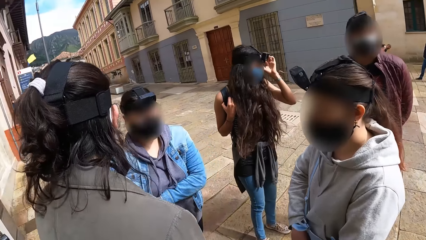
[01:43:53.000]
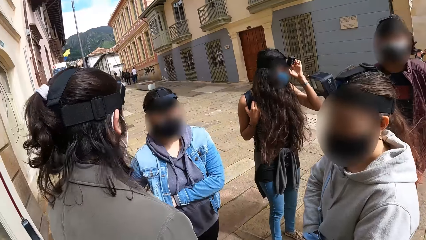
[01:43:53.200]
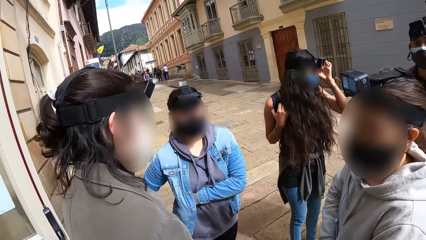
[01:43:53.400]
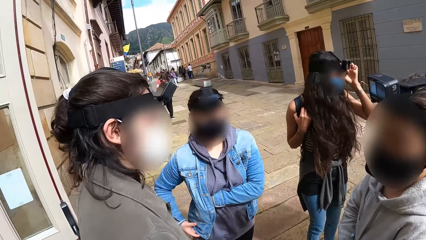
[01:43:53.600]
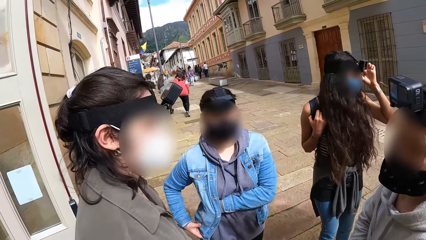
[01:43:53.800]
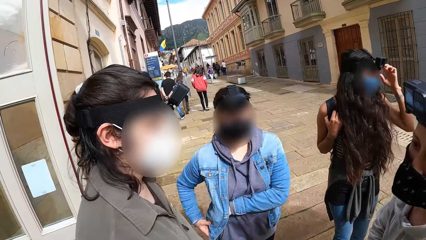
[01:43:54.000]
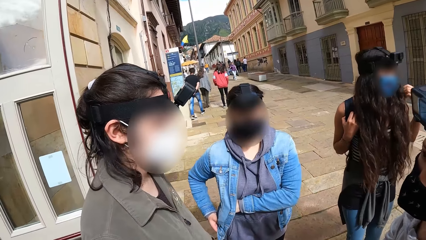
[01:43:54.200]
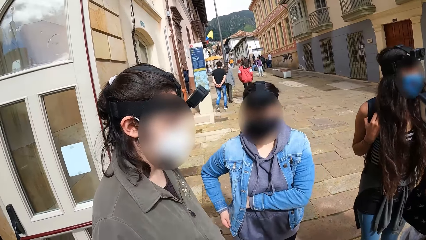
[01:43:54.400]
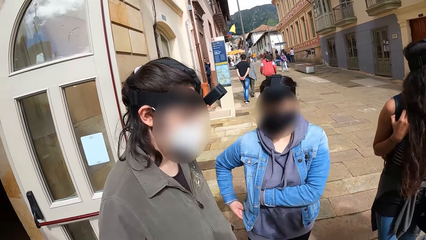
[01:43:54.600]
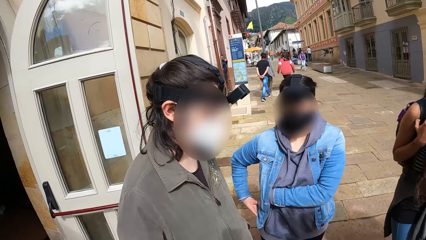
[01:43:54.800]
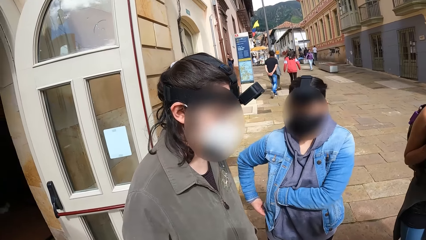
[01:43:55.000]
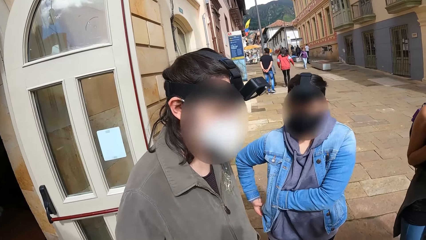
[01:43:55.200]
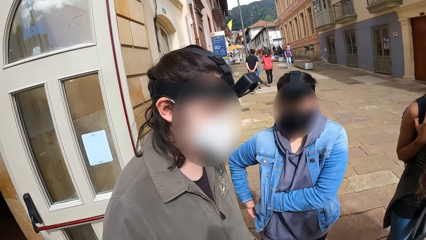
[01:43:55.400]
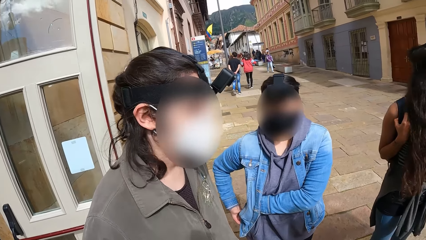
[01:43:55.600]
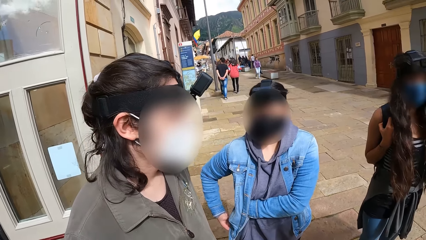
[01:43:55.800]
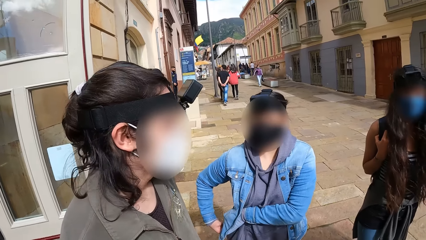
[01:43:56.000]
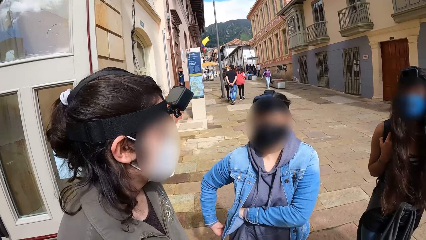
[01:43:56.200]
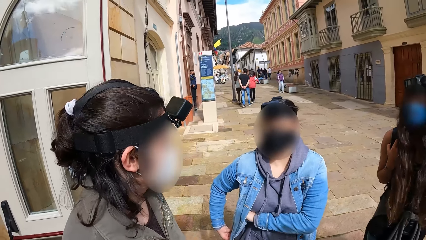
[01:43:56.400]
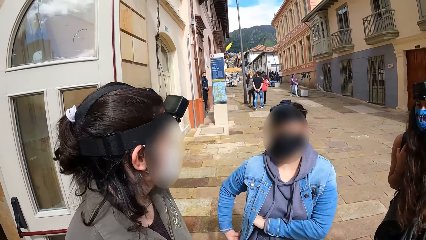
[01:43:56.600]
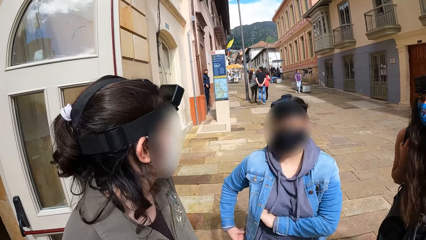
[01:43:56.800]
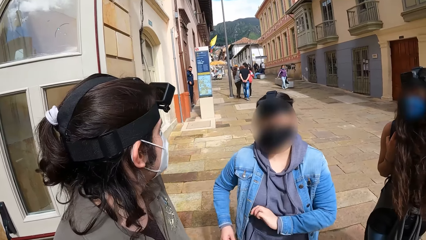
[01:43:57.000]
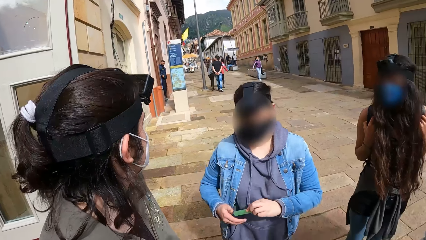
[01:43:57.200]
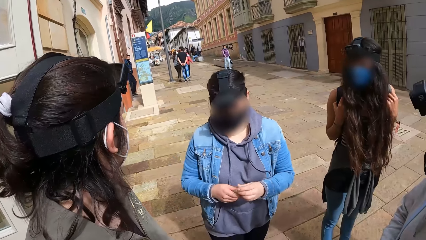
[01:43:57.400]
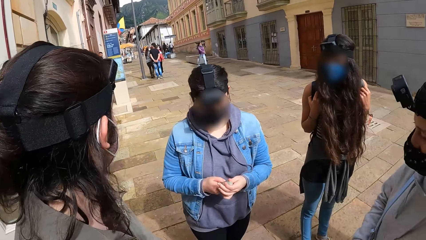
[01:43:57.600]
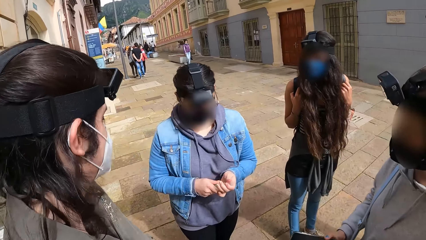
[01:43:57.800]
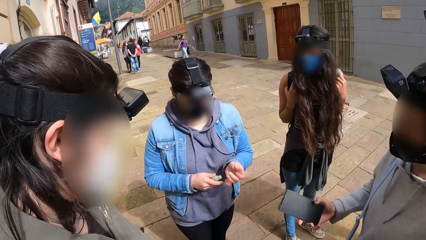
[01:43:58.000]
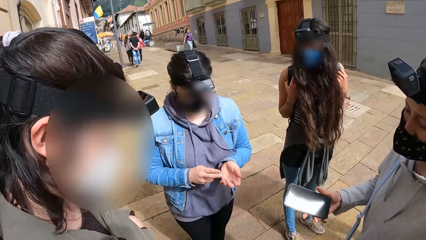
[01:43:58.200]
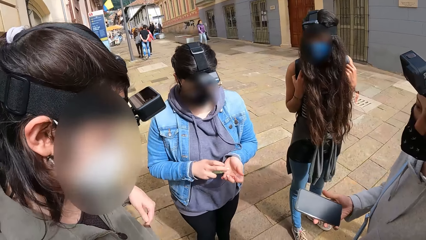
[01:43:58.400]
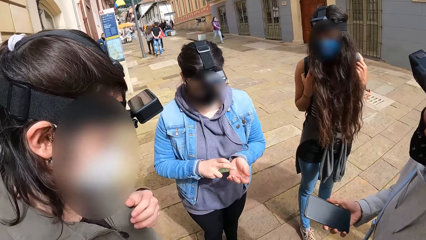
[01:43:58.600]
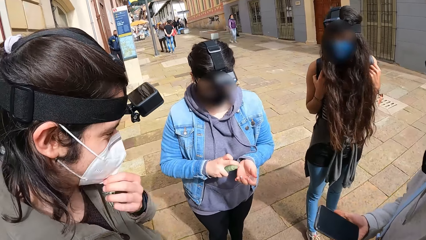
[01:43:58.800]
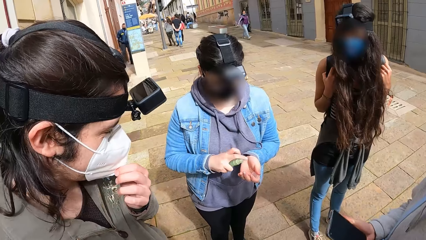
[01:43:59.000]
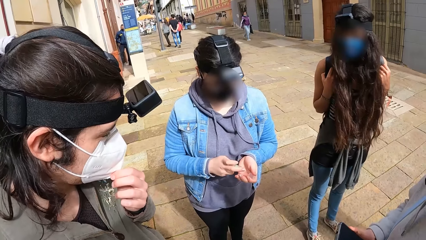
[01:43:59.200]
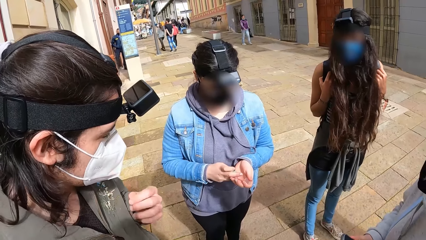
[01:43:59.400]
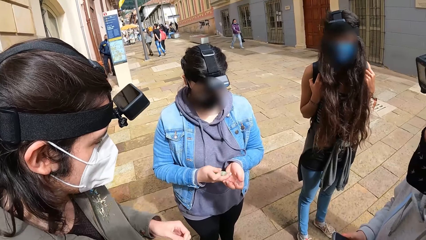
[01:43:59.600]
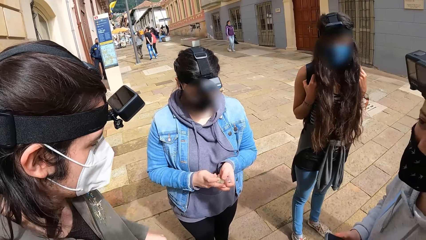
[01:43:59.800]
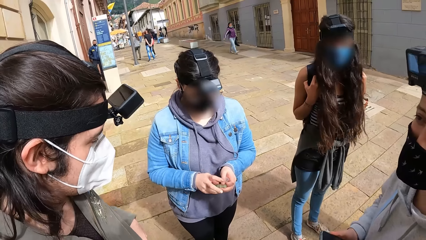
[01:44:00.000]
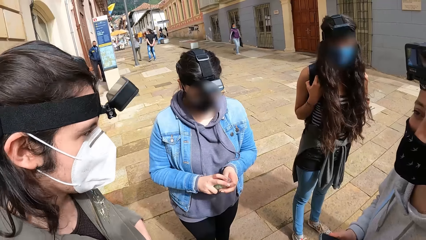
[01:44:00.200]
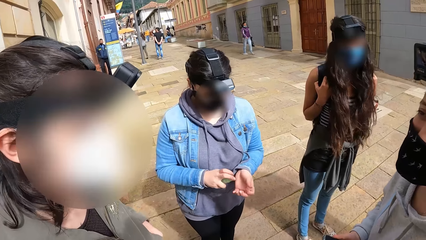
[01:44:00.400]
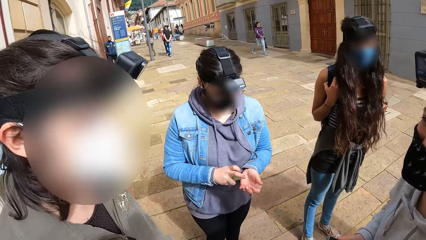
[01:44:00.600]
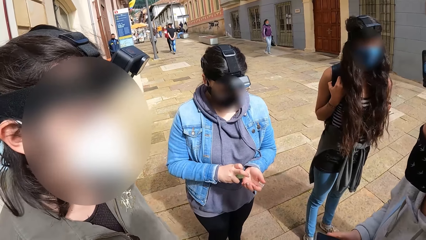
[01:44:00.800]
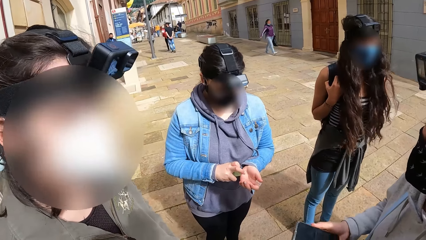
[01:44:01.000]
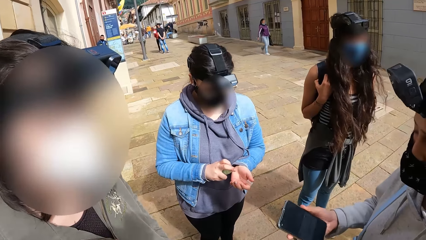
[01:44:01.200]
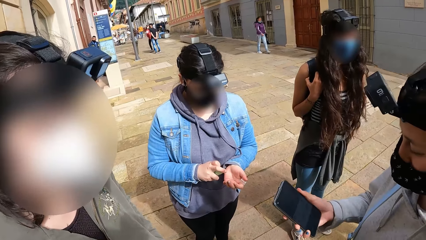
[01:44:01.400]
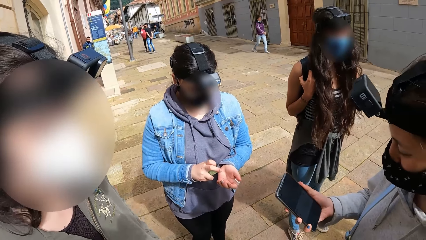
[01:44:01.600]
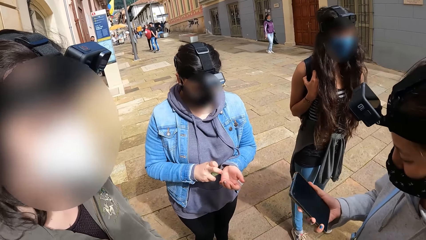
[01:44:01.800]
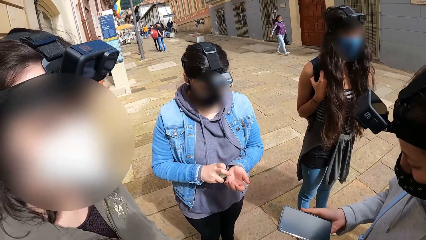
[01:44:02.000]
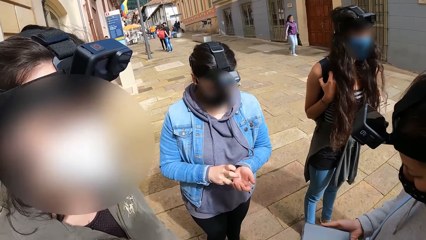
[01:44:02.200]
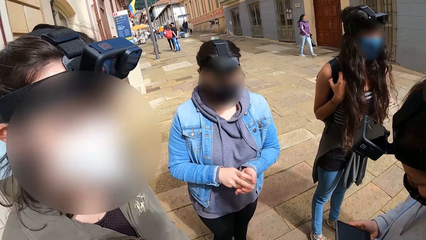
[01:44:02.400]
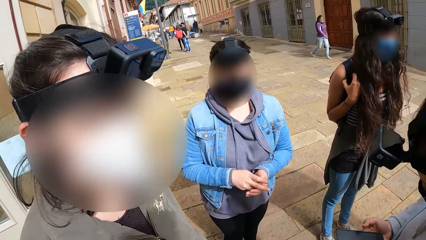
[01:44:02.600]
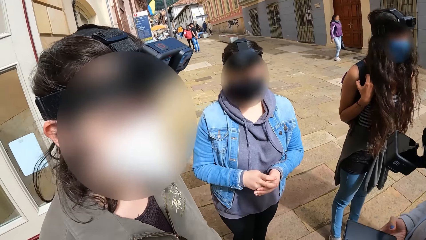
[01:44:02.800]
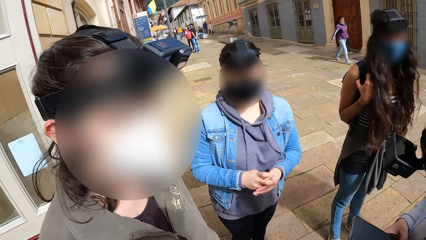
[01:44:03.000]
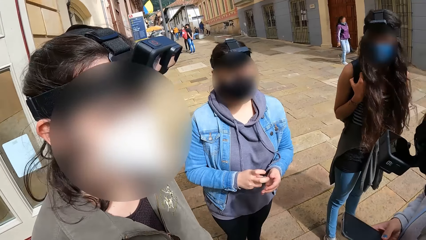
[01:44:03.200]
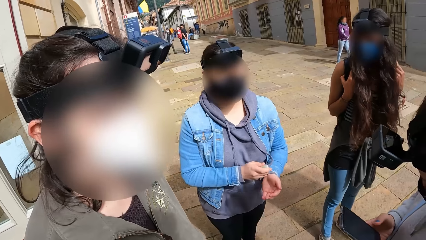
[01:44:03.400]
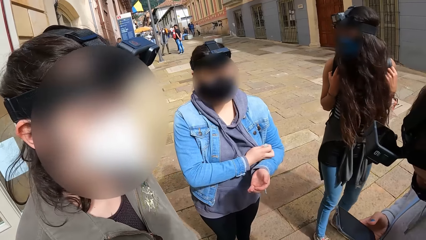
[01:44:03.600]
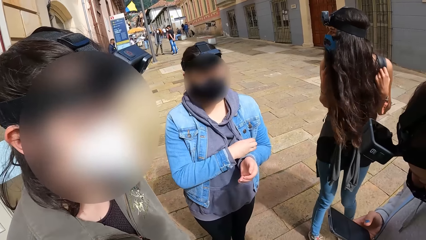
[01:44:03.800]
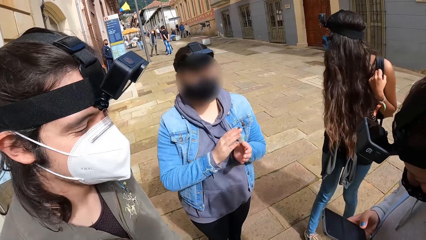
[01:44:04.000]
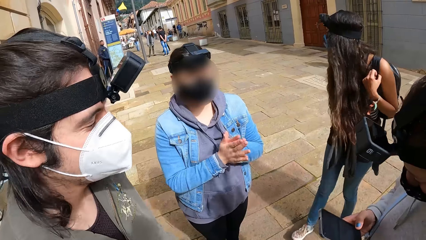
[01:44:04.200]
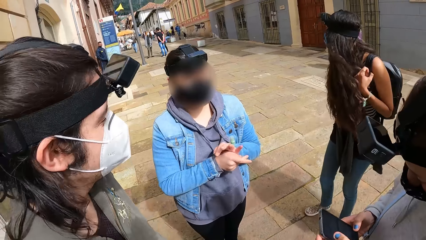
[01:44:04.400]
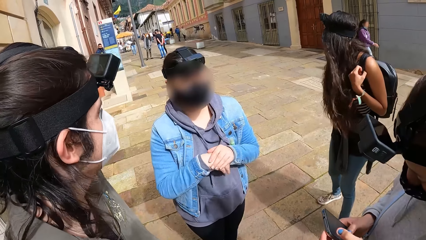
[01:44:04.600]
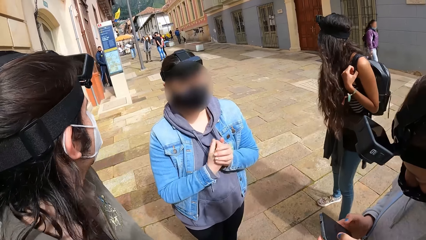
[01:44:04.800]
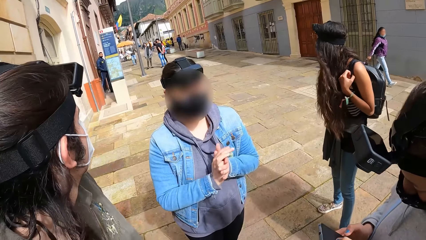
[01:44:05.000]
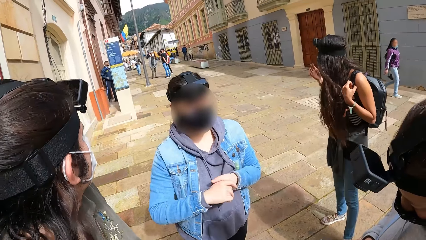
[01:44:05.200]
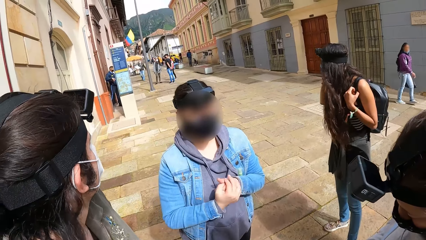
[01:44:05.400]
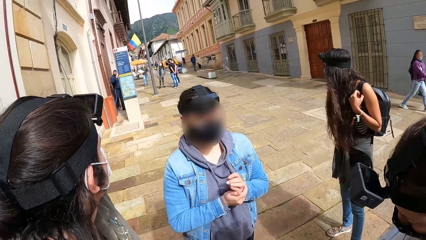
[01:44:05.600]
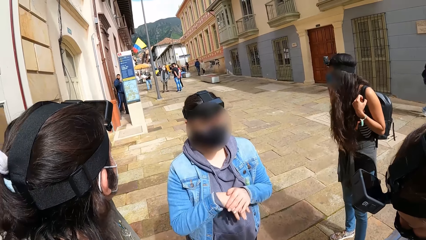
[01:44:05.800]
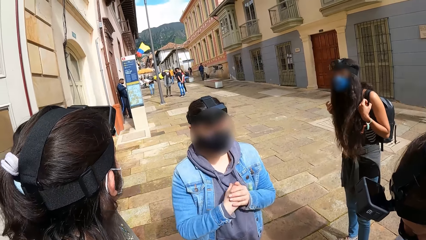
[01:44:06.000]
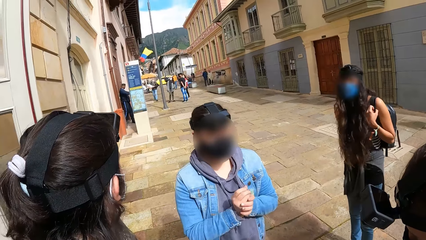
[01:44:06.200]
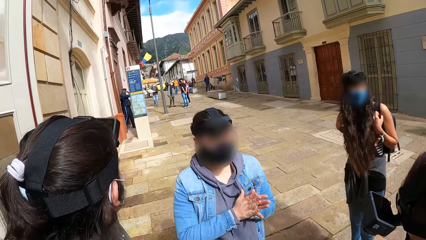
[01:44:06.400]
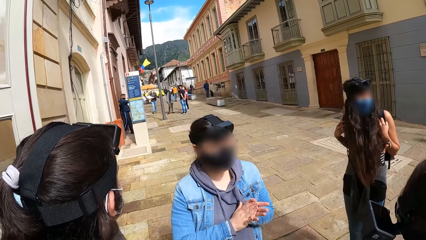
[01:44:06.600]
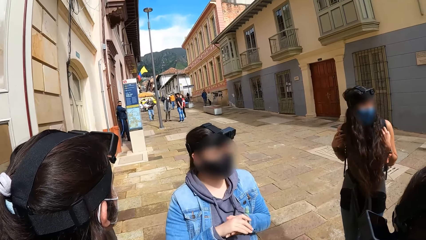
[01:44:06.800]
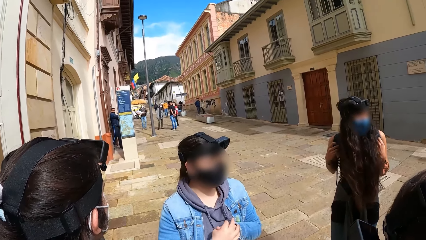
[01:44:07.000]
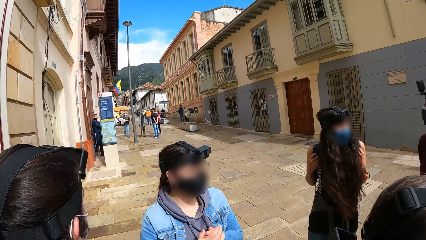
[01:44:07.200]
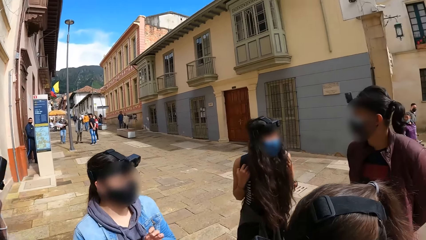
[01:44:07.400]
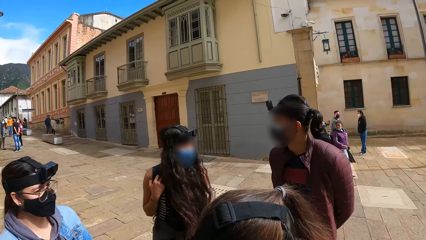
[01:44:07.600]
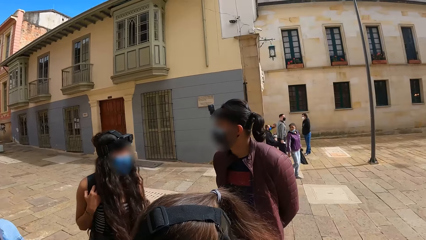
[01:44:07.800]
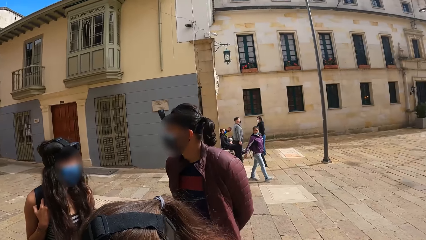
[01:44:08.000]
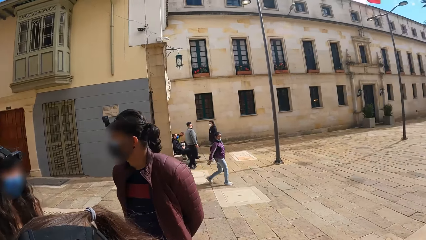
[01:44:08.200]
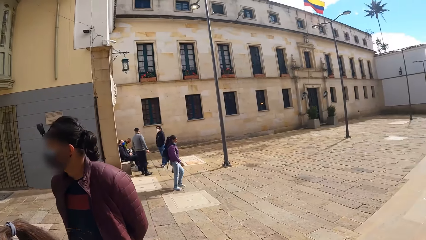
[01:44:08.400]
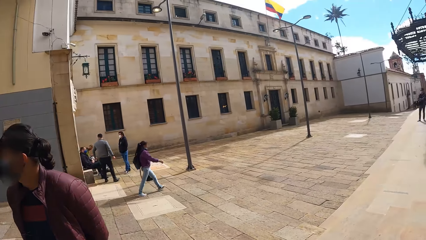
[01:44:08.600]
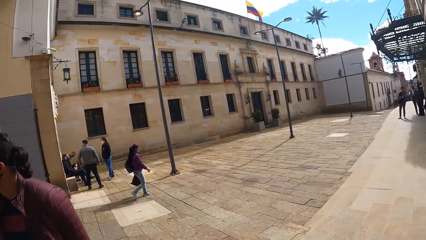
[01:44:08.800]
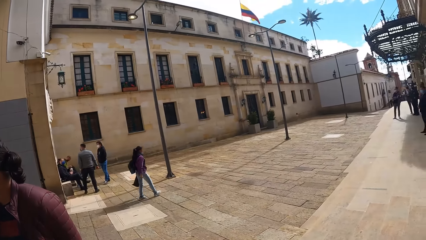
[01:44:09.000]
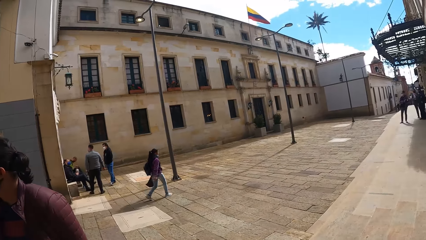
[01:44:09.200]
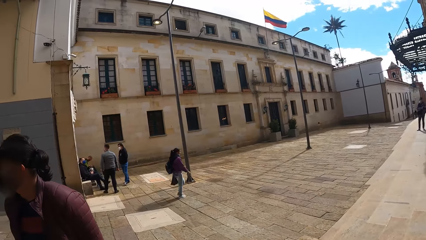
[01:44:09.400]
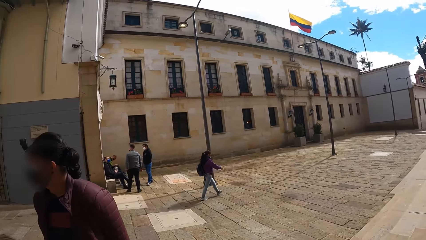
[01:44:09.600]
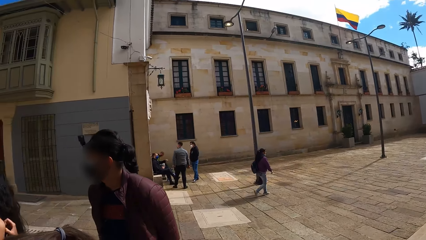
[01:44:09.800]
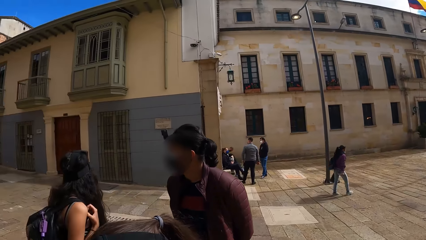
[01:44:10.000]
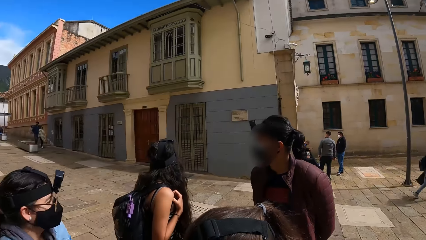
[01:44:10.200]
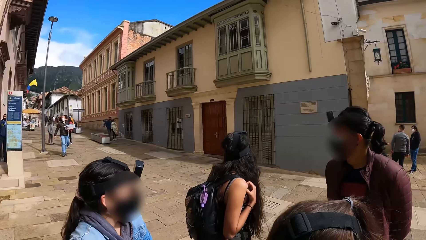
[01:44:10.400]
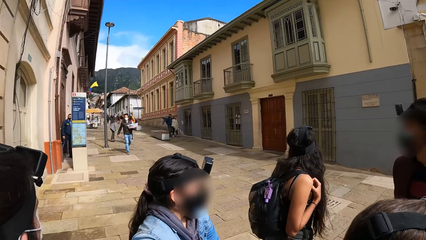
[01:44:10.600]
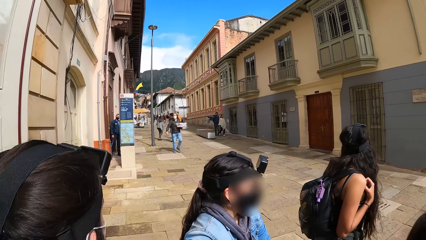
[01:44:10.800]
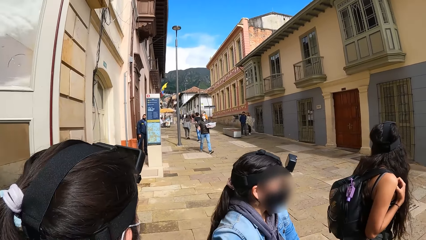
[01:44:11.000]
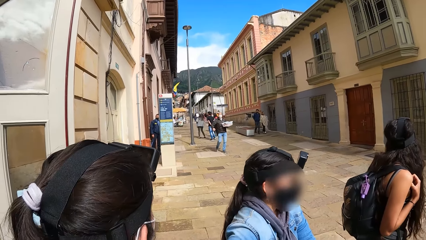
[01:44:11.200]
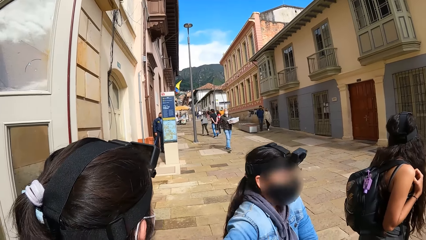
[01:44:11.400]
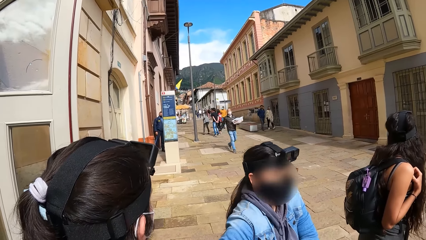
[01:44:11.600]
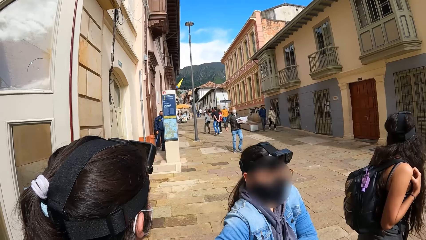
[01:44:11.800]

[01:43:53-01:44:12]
The camera wearer stands in the compound alongside friends. A woman holds her jacket with her right hand. She picks up a spray bottle from the pocket of the jacket with her left hand. She opens the spray bottle with her right hand. She sprays sanitizer on her left hand from the bottle in her right hand. A man adjusts the facemask on his face with his left hand. A lady looks at the camera wearer. The camera wearer converses with a group of people. Another man operates a phone with his right hand. The woman places the spray bottle by her left arm with her right hand and rubs her hands together. The camera wearer looks around.
